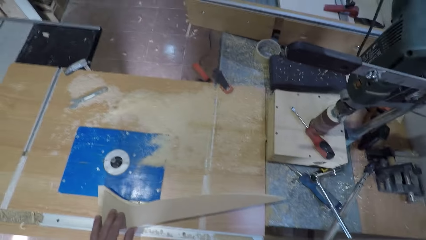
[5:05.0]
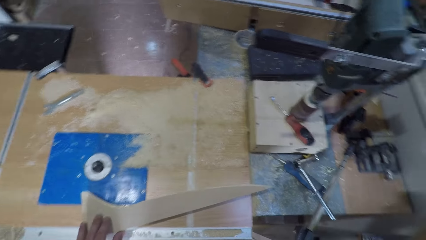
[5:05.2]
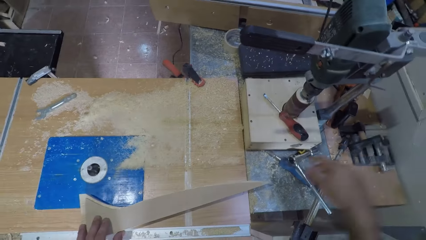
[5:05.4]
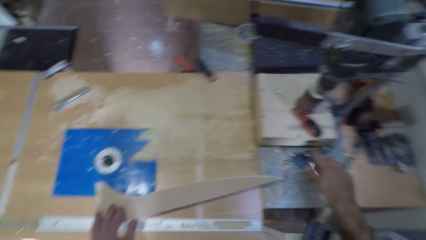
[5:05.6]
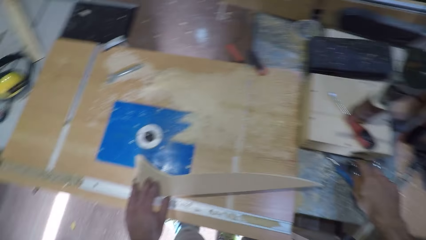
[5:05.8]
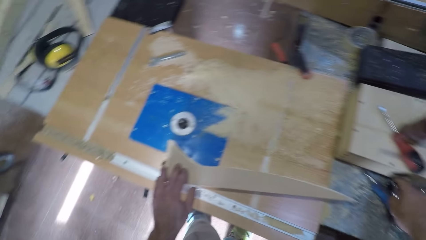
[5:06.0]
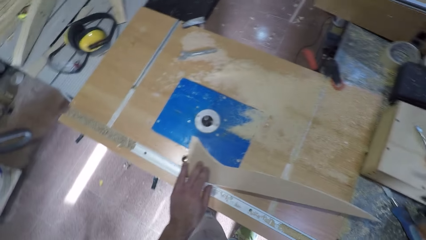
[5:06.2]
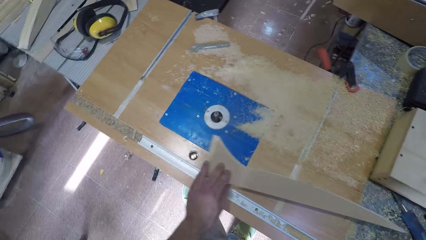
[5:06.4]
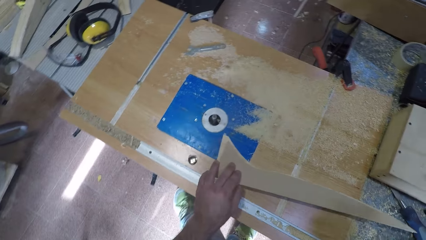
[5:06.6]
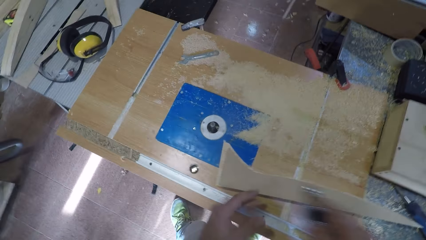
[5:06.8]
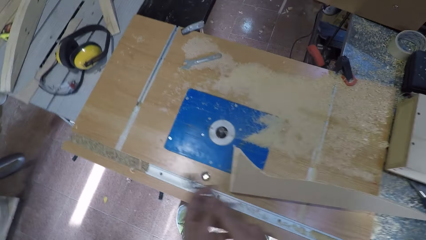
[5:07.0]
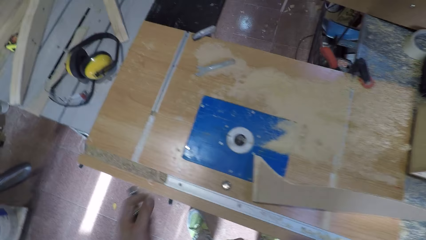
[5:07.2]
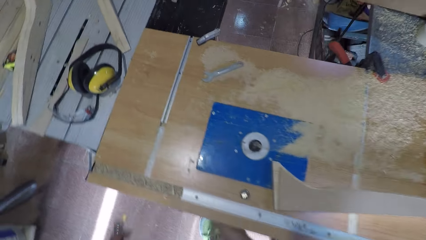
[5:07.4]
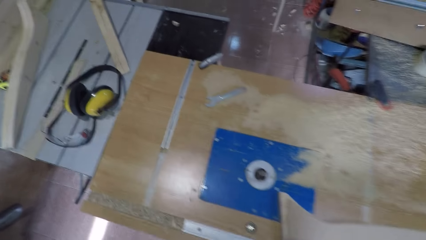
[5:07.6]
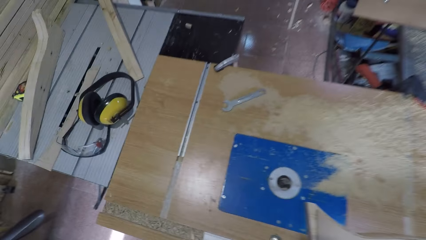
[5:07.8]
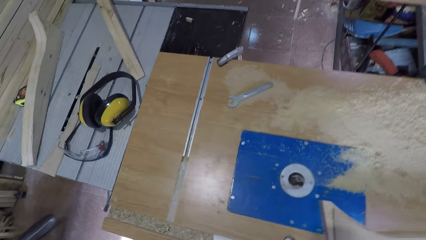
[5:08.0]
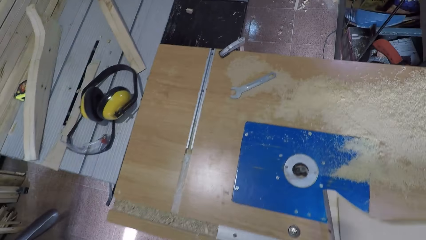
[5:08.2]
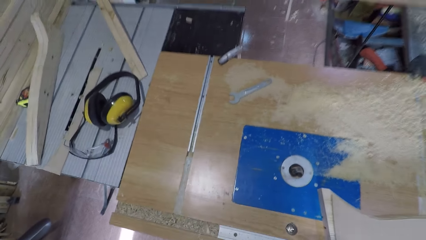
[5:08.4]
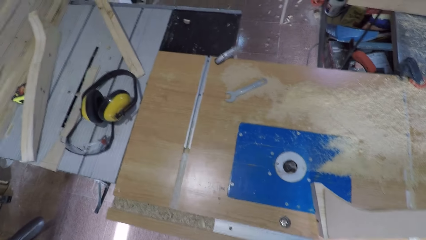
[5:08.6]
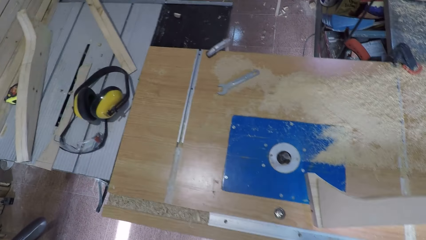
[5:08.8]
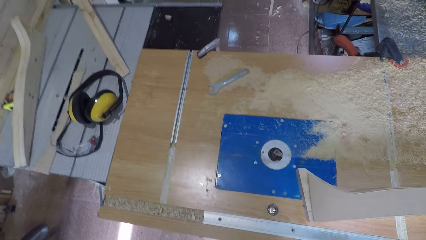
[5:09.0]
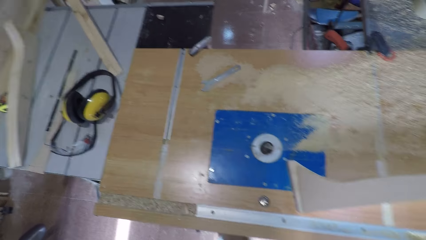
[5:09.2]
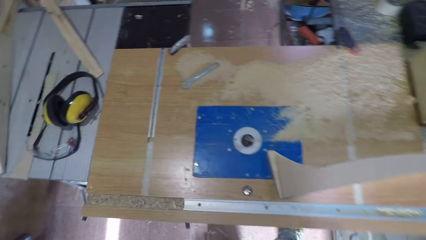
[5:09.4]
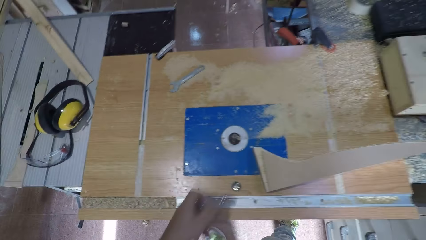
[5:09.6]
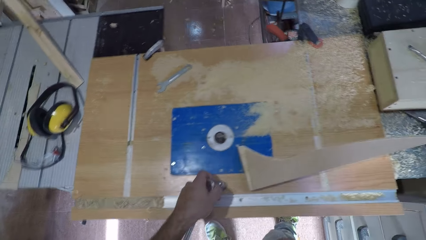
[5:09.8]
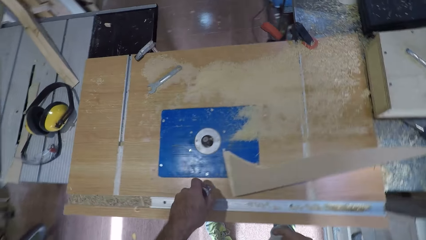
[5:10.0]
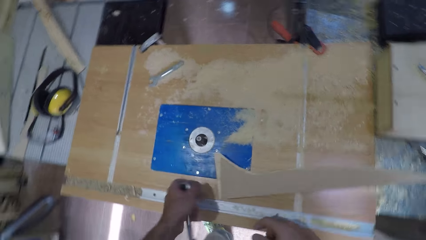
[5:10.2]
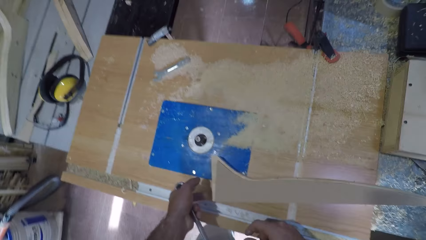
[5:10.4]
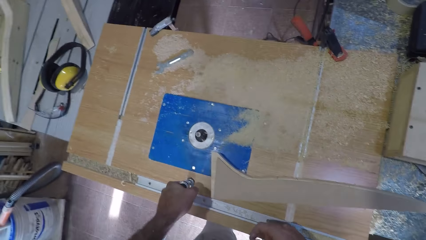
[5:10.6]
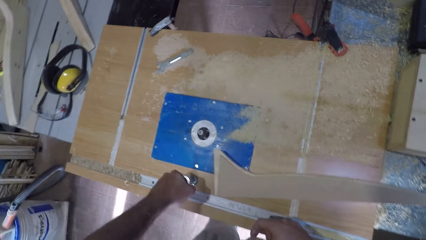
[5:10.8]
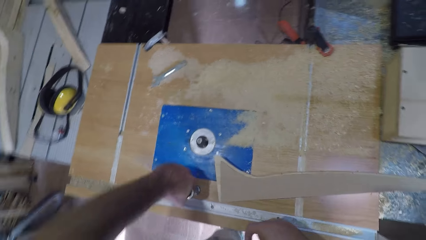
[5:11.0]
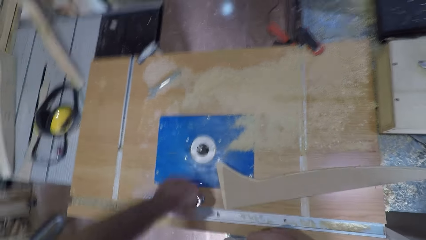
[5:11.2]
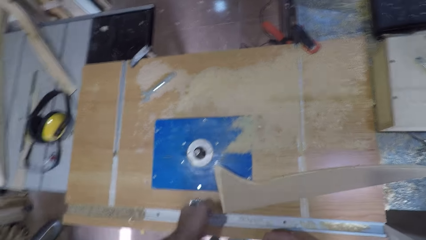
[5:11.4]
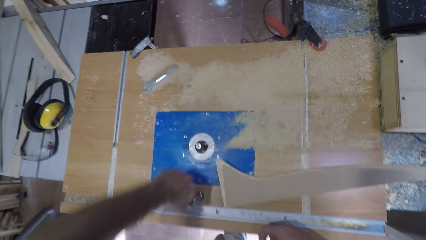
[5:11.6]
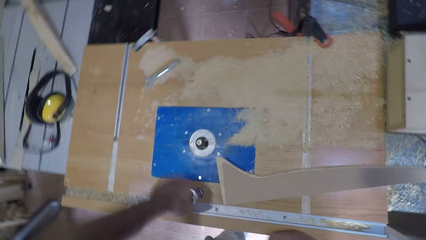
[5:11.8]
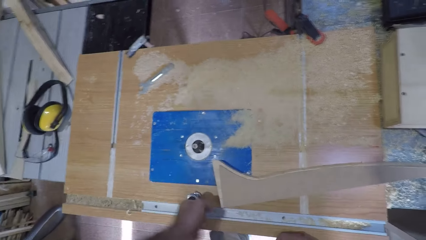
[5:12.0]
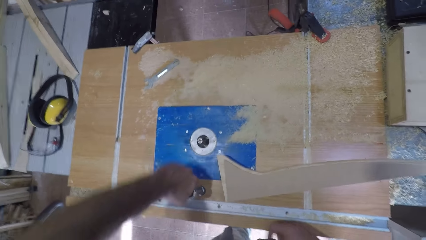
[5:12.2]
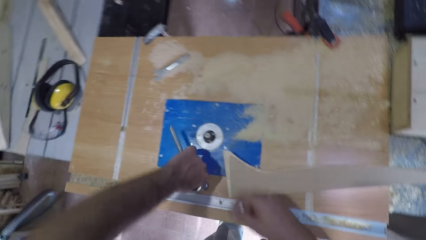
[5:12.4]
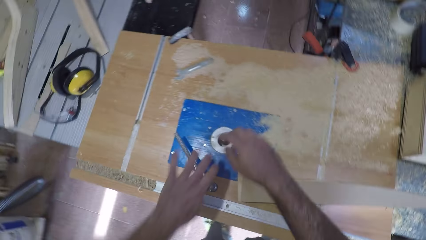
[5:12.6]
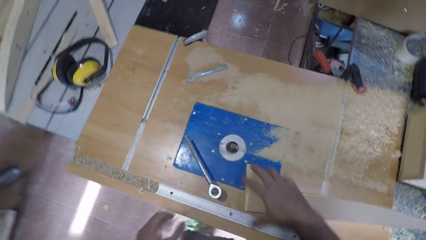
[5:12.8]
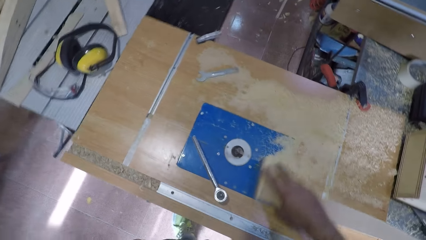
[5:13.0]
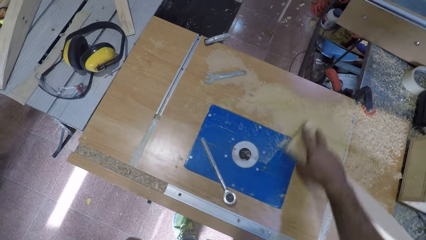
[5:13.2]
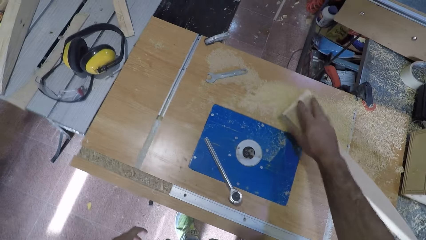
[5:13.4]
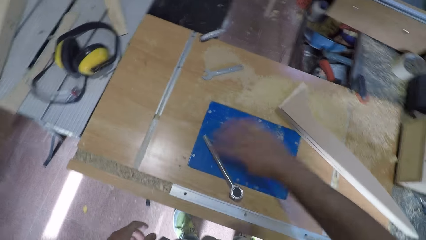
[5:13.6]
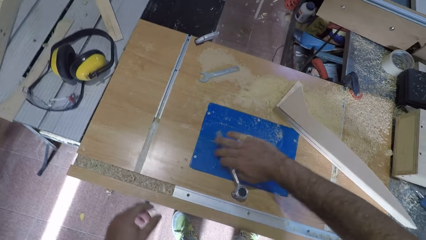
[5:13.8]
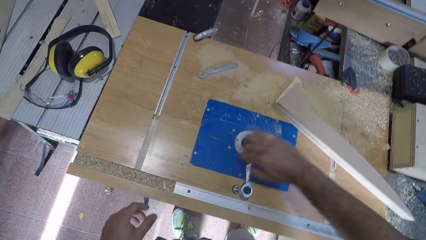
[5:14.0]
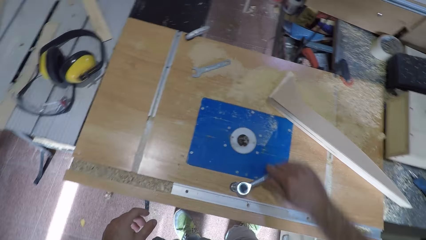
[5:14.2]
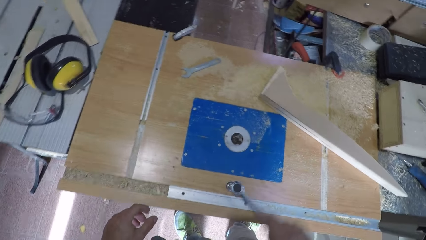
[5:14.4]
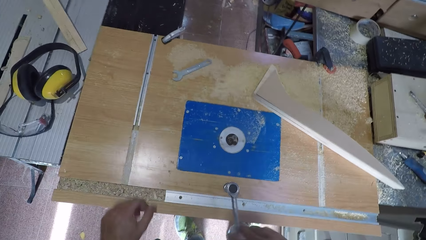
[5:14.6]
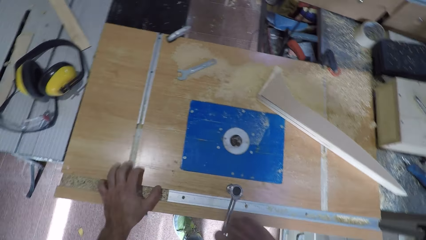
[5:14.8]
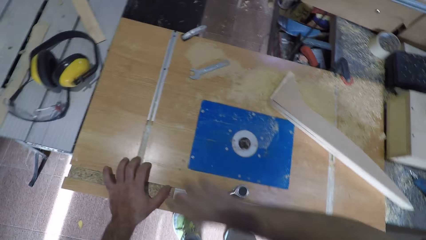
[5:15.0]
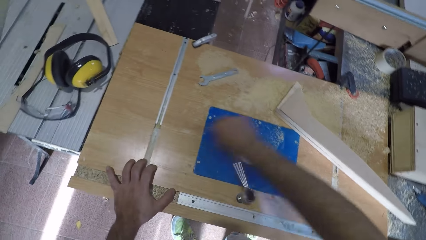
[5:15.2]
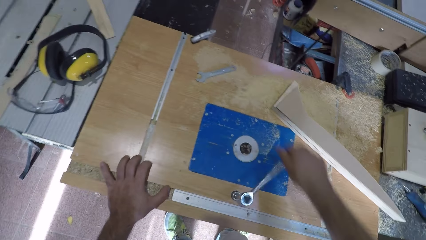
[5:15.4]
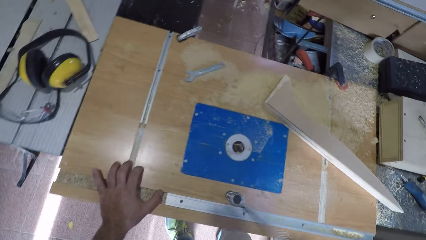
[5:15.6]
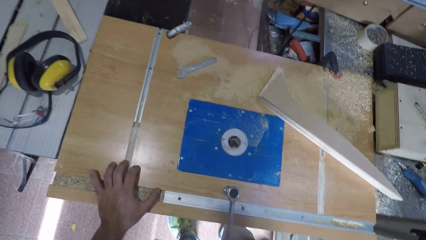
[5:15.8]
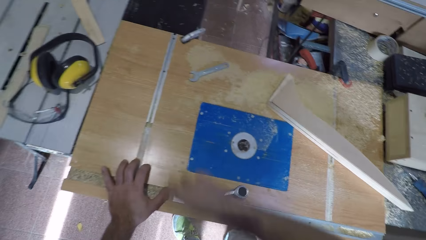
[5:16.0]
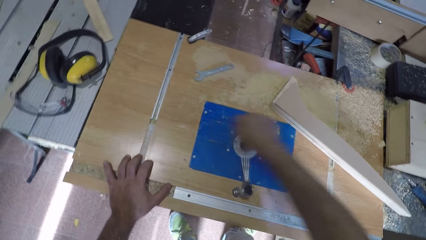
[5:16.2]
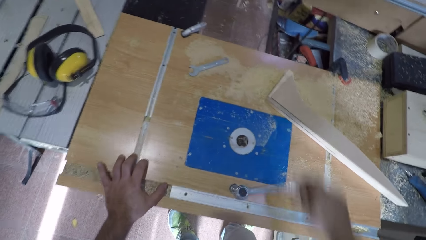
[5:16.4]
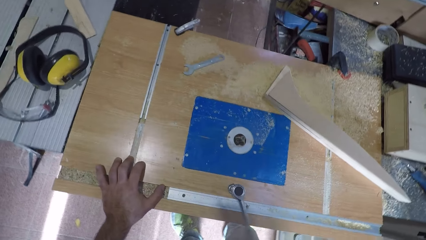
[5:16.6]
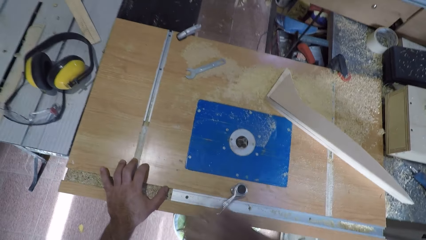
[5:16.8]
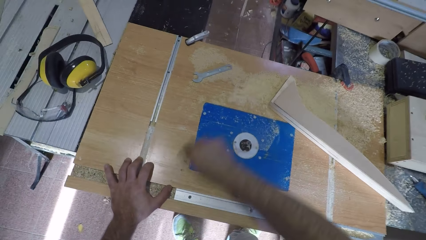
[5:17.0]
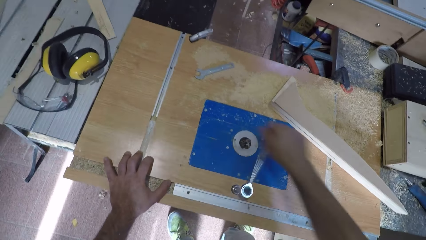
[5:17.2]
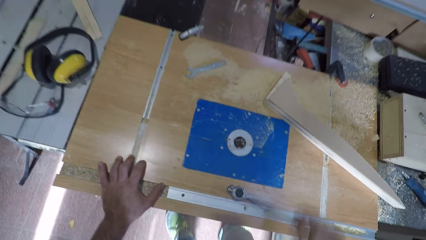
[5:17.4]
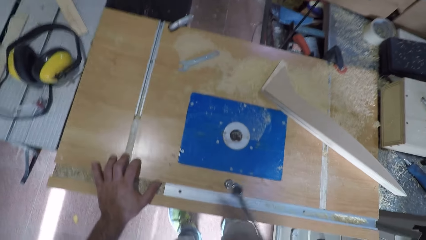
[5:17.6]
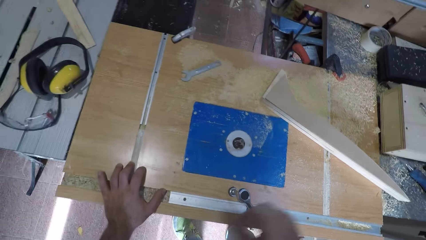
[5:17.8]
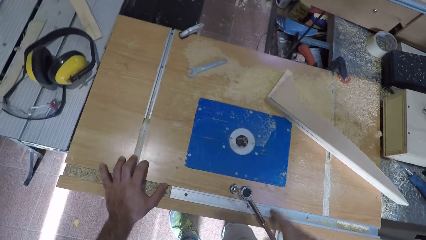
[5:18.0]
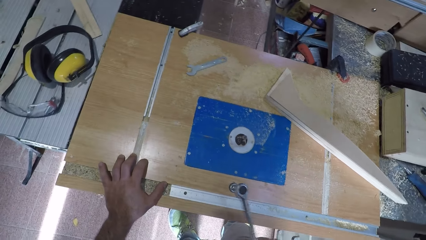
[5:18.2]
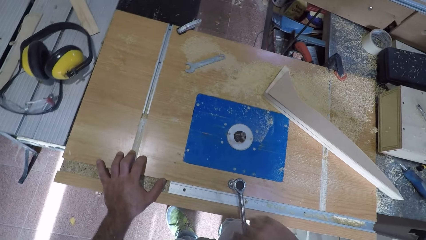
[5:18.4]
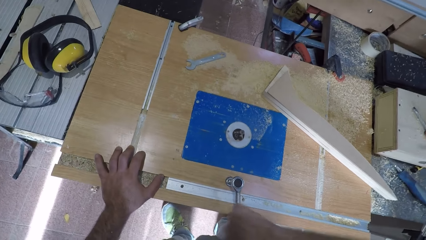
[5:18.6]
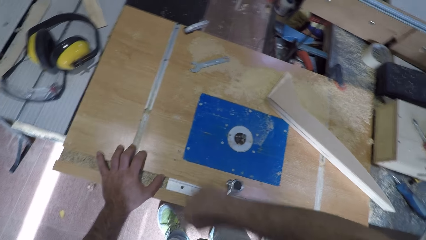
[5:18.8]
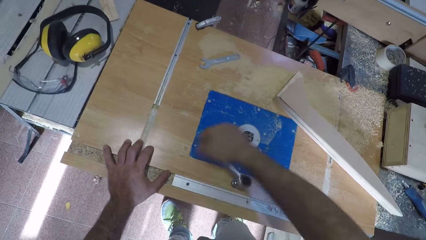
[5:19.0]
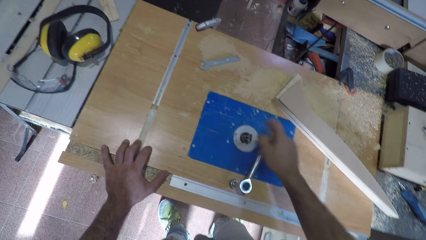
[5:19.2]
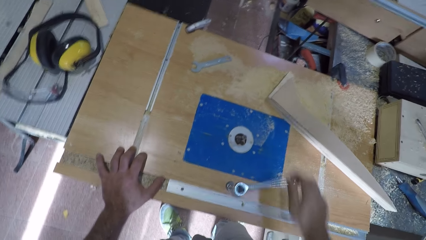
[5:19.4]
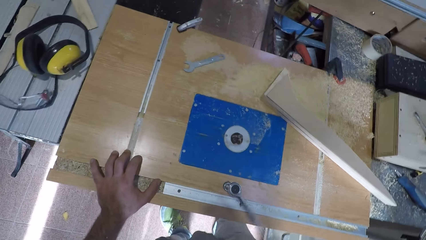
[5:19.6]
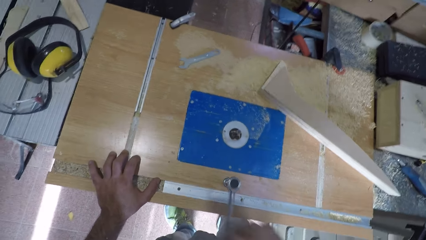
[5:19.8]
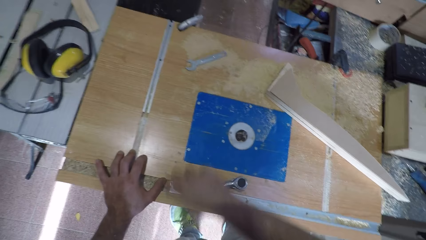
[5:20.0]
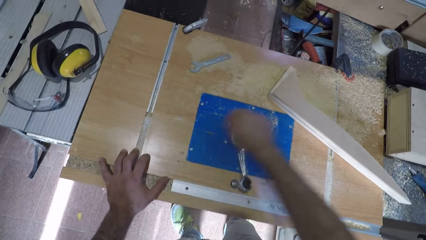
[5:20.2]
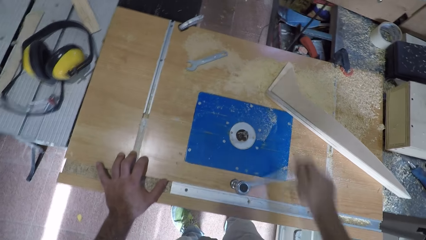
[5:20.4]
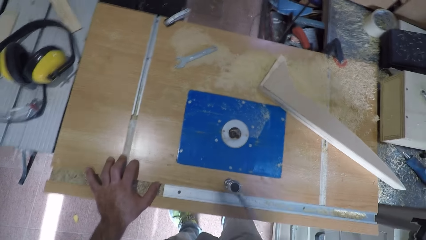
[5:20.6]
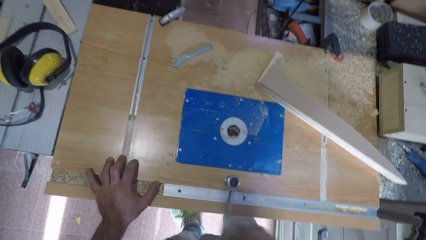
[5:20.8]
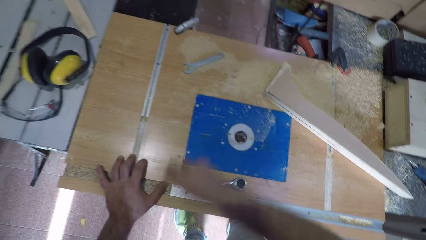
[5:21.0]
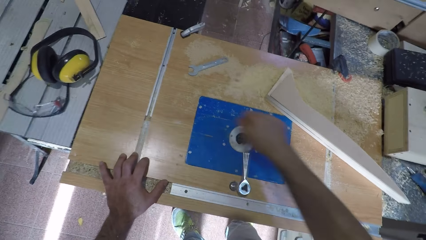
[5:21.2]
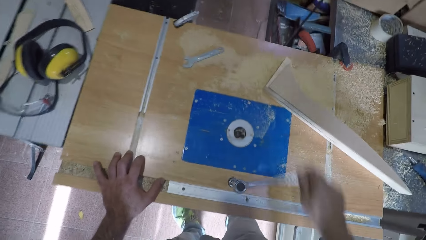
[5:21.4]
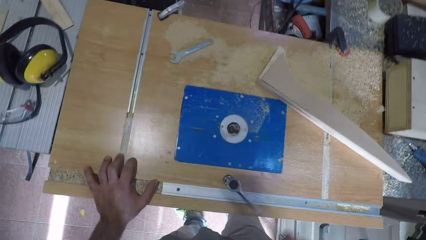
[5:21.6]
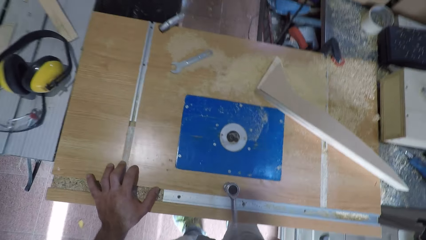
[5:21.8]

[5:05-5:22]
The camera wearer switches off the wood carver machine. He takes the torque wrench or spanner and passes the spanner to the left hand. He puts the spanner in the hole of the table, turns the spanner, and tightens the nut. He removes his left hand from the spanner. He places the piece of wood a bit far from the wood carving machine on the table. He holds the spanner with the right hand, turns the spanner, and tightens the nut.
